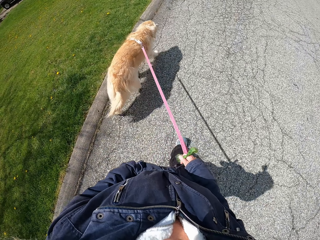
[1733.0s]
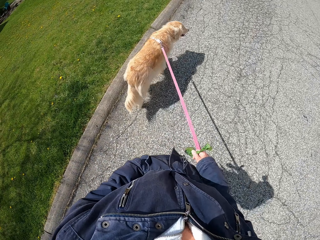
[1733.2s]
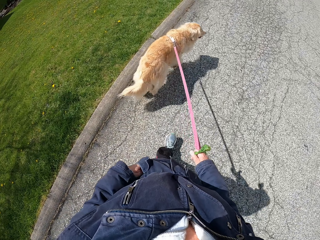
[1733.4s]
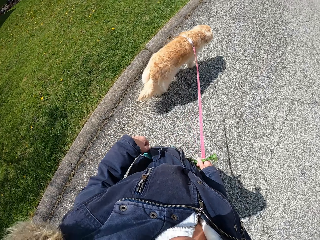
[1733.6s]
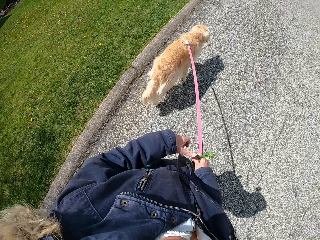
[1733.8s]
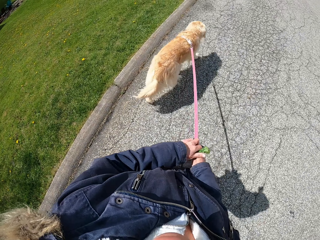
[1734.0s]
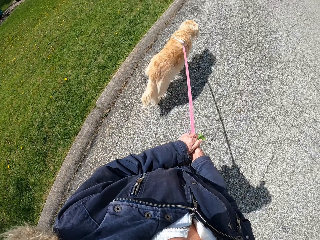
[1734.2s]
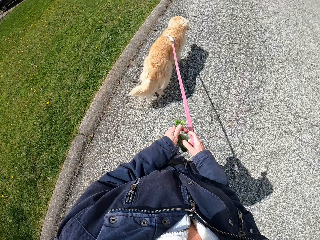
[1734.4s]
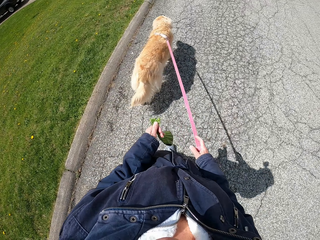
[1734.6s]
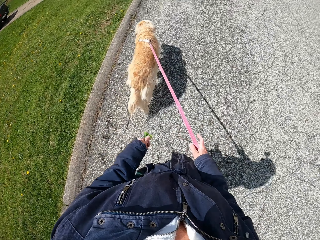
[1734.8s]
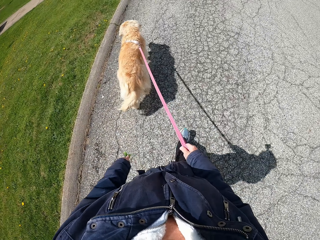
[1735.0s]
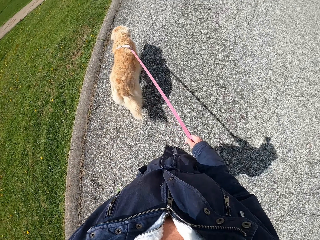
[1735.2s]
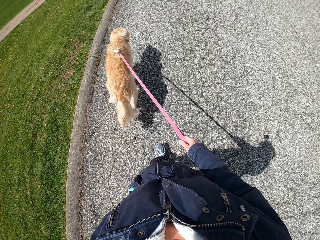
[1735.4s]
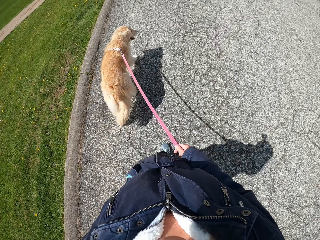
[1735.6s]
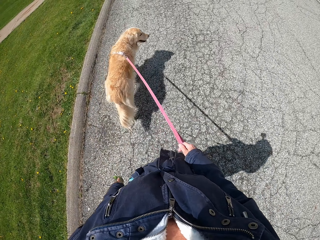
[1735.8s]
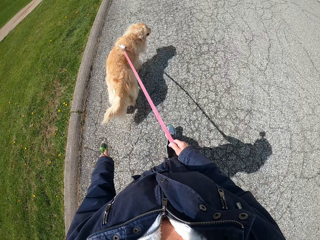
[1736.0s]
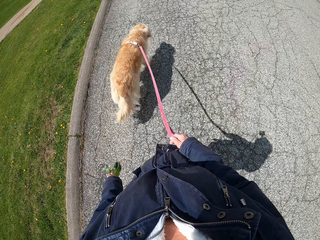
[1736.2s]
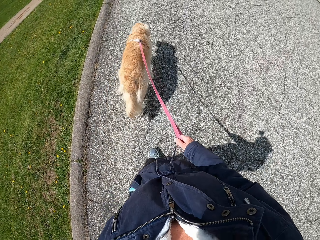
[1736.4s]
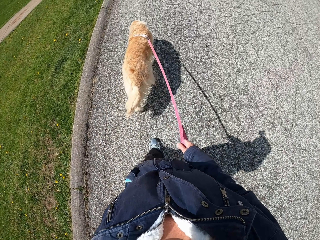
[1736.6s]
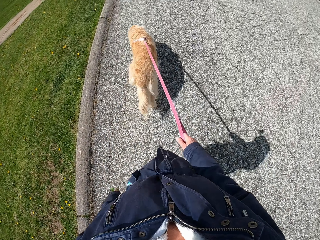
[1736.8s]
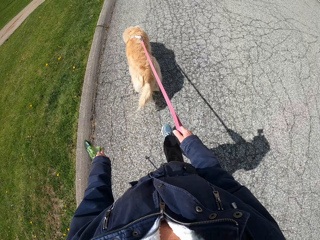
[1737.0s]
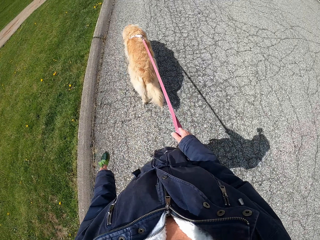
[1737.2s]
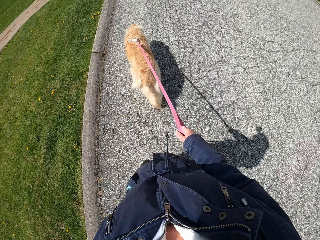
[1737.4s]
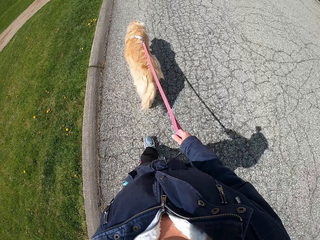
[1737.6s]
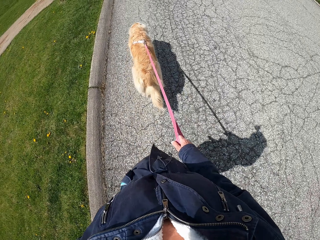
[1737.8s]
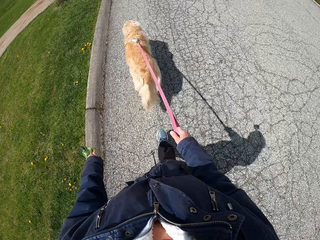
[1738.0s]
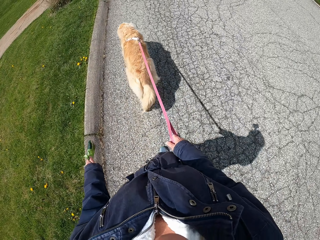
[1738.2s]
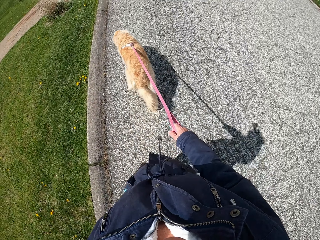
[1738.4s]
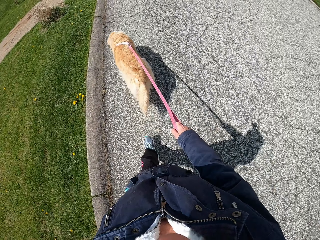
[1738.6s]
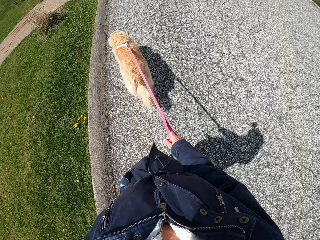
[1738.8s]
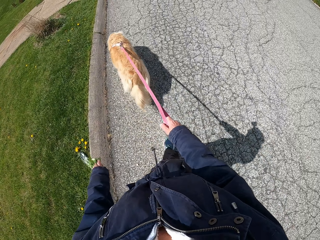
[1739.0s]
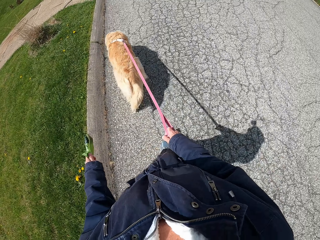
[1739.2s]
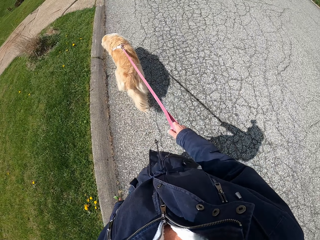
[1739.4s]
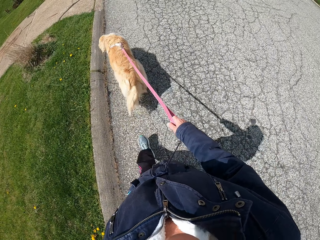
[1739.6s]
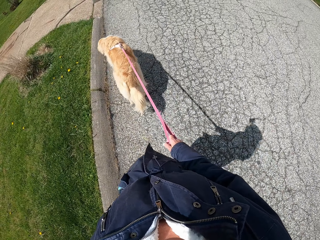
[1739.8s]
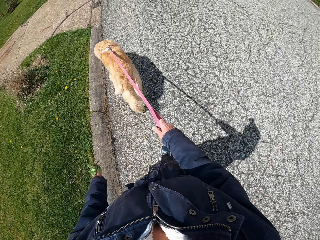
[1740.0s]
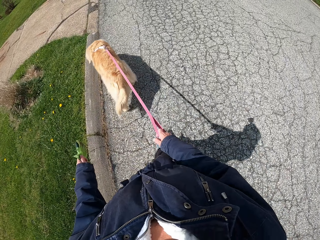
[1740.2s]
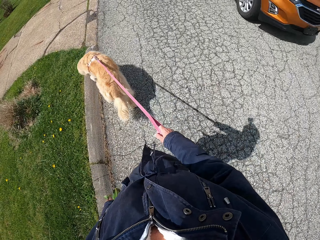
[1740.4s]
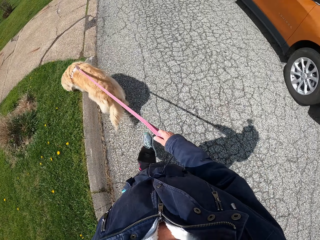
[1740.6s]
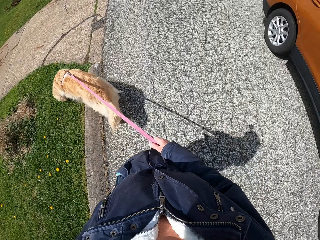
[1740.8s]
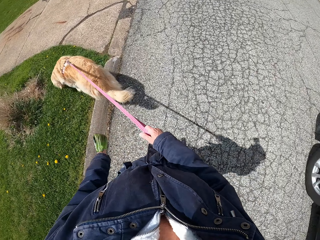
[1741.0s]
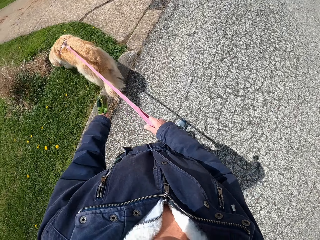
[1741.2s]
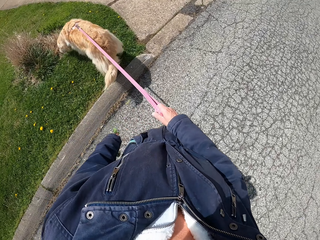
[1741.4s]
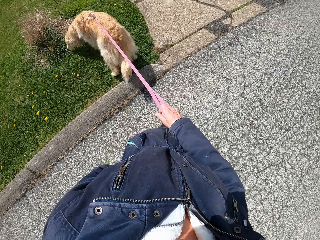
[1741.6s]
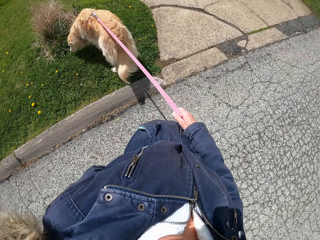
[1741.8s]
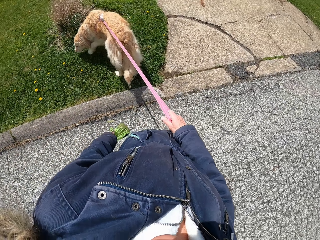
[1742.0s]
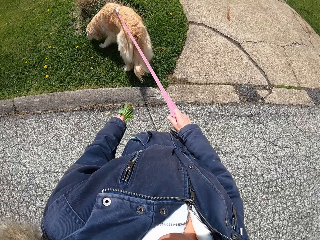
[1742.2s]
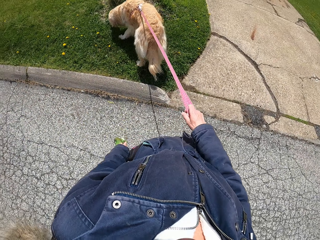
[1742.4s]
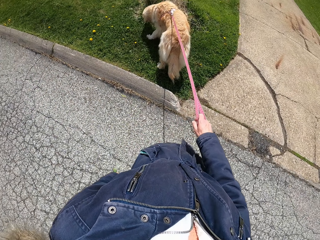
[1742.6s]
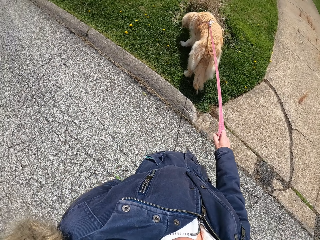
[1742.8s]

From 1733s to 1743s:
The camera wearer holds the leash with both hands. They change the nylon from the right to the left hand.

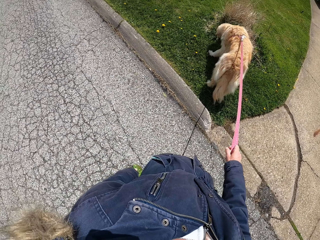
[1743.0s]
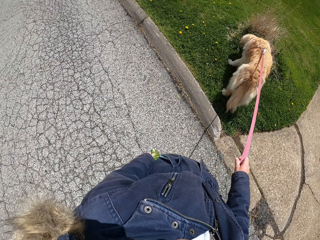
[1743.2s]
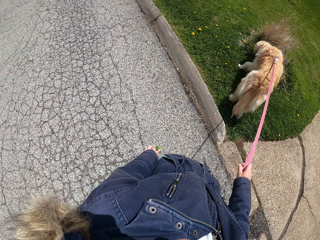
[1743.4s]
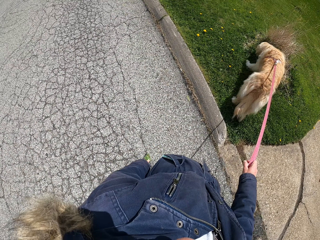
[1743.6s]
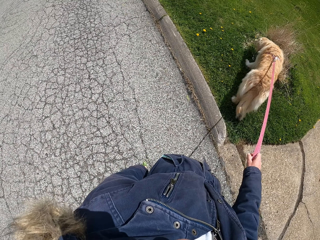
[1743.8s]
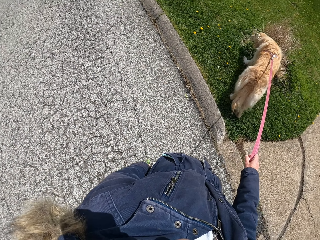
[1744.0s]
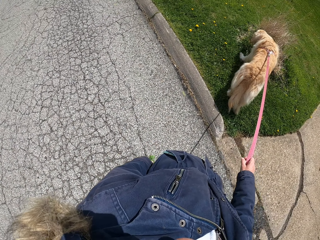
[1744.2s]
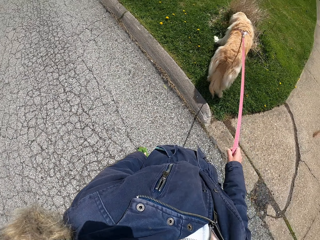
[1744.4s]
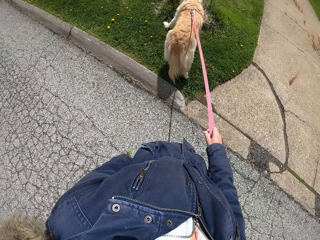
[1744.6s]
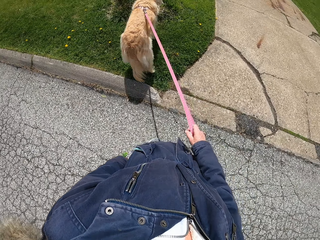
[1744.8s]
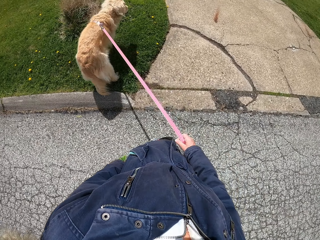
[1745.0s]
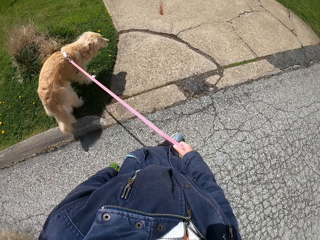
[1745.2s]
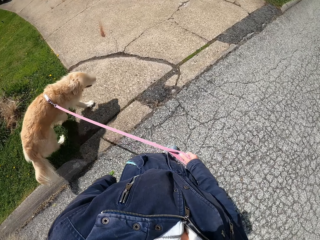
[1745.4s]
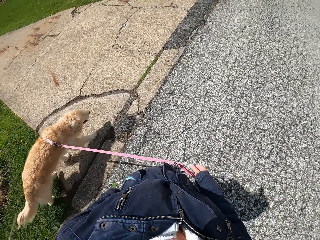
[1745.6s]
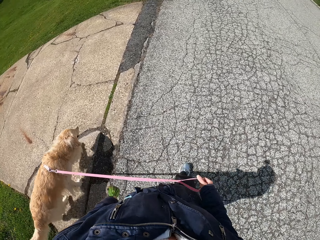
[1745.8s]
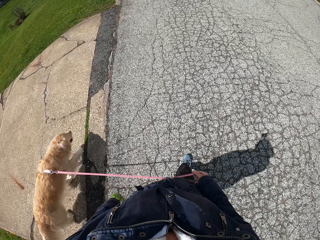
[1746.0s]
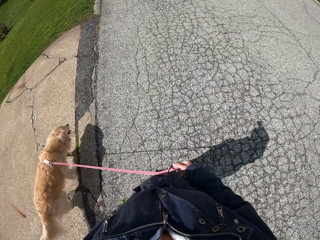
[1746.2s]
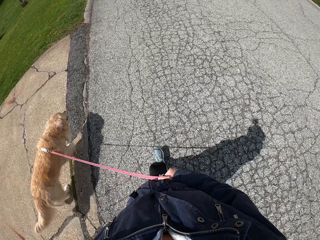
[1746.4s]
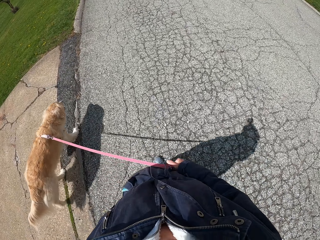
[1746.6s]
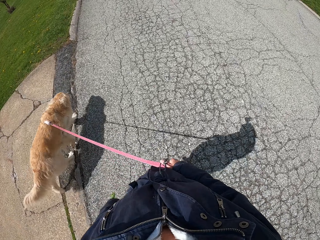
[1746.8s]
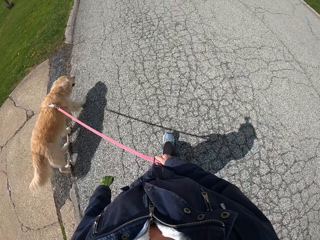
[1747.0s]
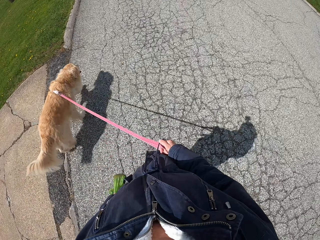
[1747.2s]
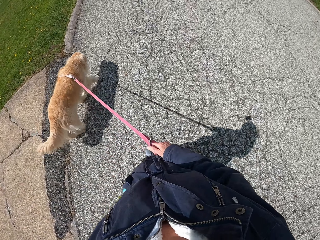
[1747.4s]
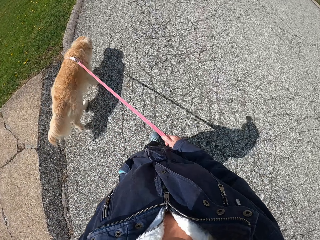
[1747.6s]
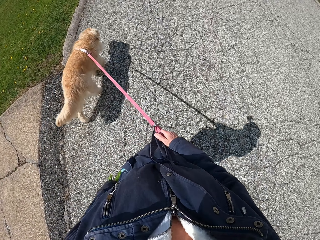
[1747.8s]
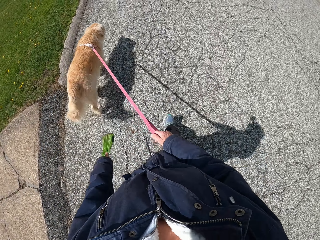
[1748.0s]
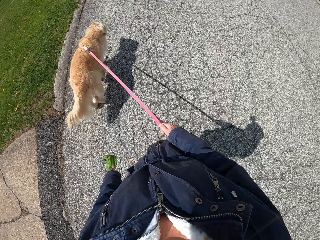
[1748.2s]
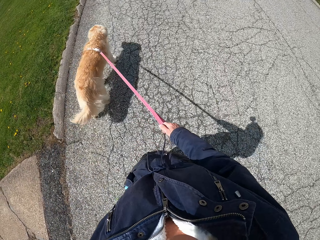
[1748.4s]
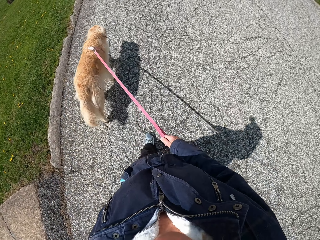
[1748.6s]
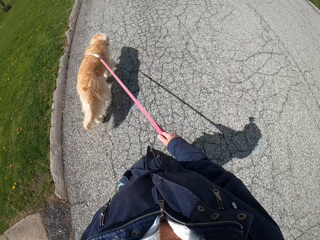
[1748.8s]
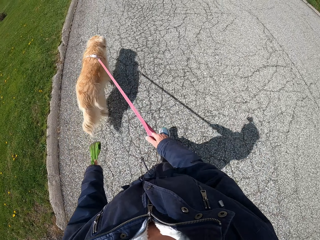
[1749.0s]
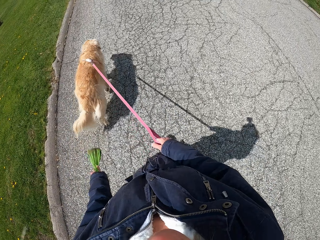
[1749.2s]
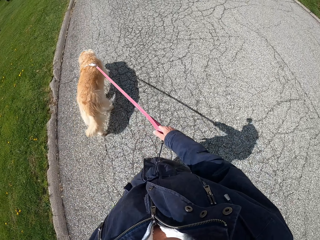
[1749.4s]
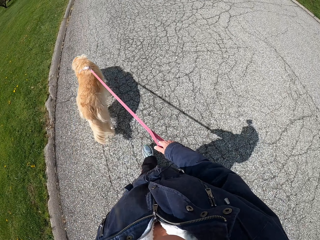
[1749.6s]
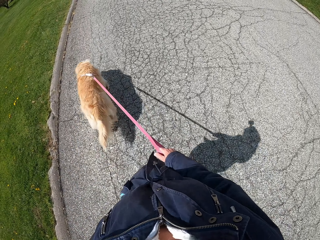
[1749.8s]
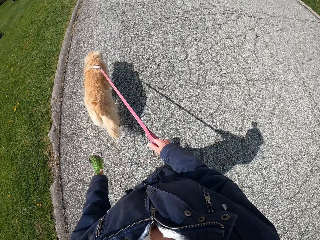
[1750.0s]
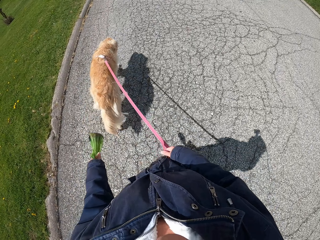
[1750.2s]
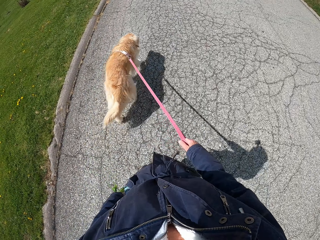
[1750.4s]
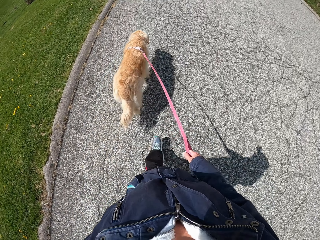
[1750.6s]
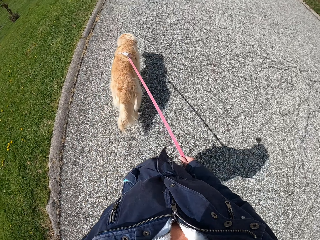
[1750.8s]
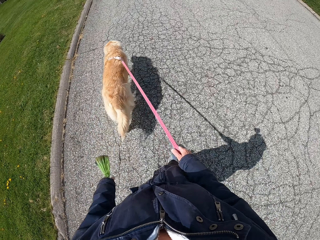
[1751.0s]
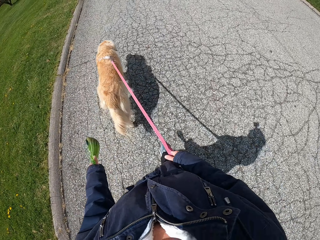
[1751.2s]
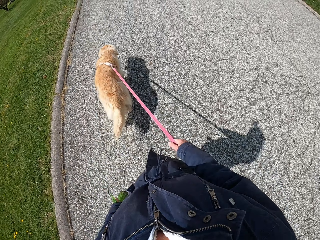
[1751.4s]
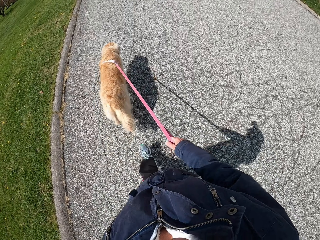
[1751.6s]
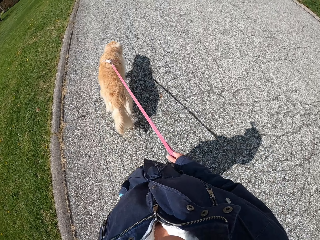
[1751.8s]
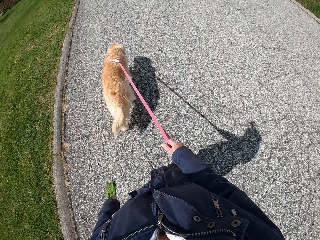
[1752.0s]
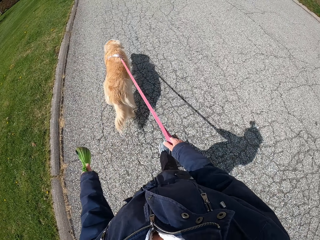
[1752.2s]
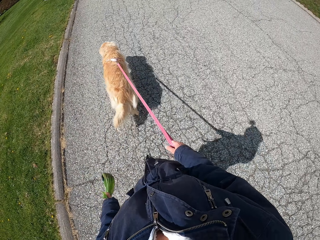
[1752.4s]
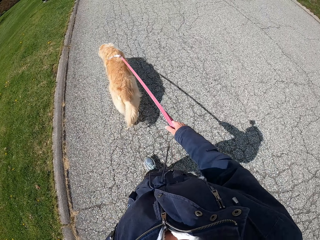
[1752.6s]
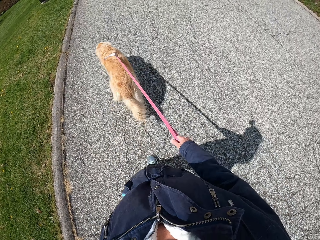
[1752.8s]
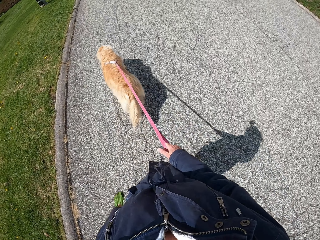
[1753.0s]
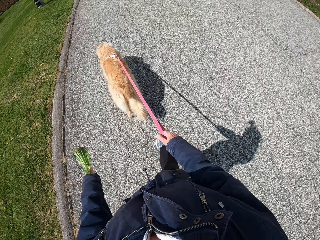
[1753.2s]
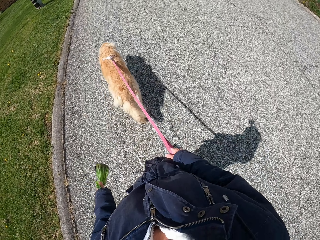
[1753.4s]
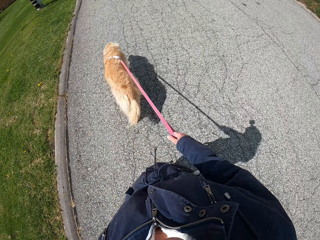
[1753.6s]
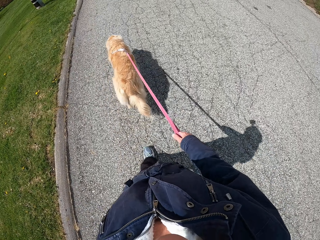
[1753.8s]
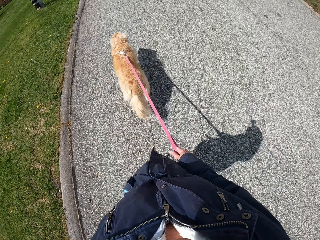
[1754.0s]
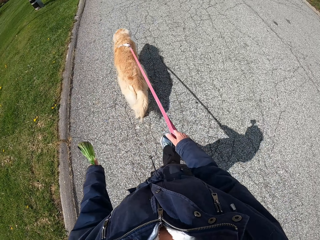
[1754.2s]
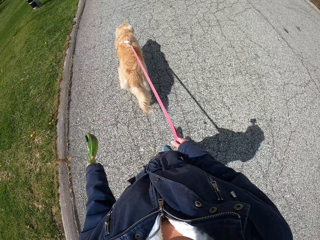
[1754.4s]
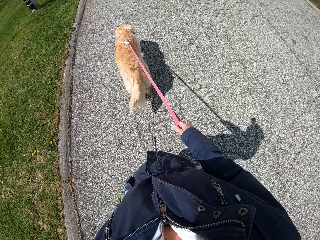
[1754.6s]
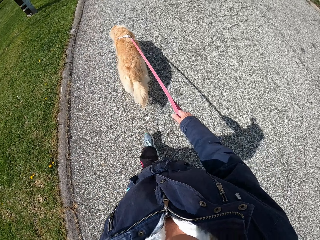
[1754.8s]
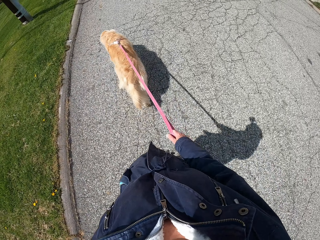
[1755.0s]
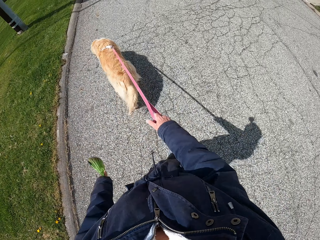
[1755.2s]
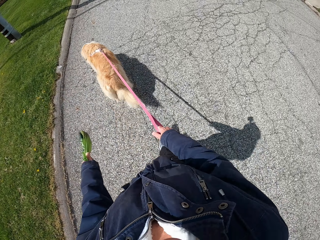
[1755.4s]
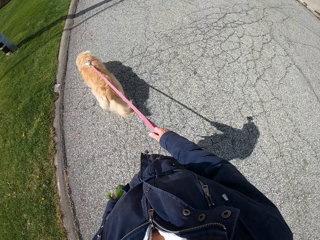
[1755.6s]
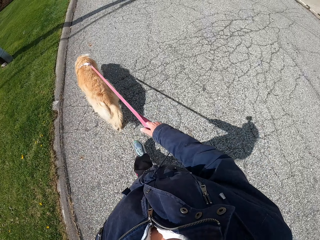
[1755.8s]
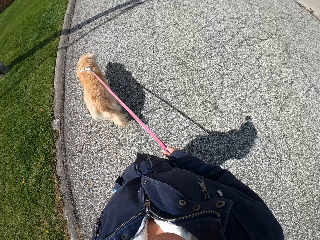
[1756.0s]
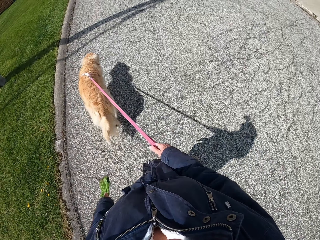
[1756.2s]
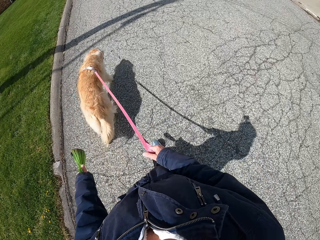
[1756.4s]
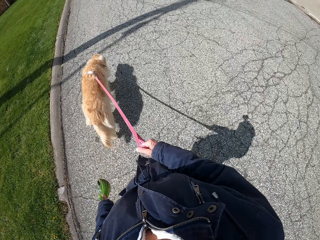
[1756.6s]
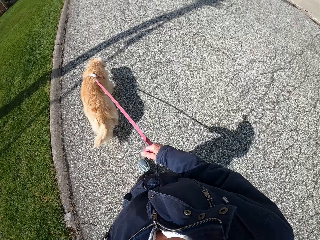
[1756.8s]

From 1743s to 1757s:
The camera wearer stands on the road. They walk around on the road with the dog.
